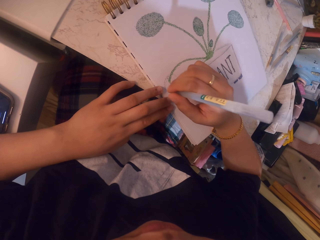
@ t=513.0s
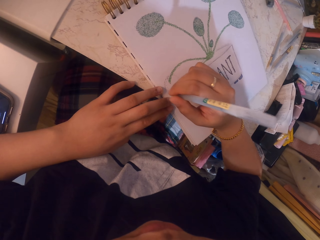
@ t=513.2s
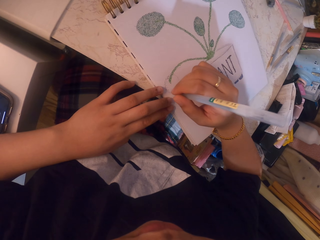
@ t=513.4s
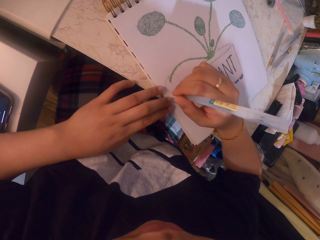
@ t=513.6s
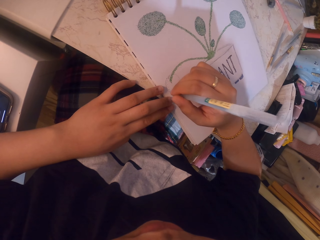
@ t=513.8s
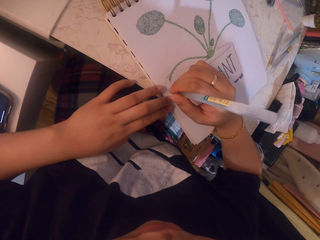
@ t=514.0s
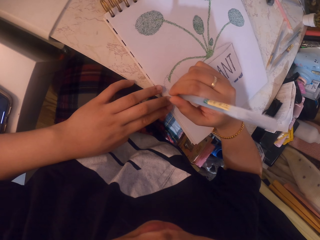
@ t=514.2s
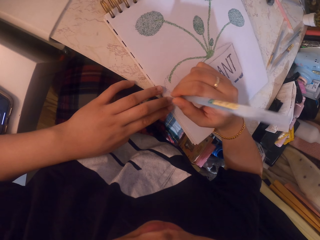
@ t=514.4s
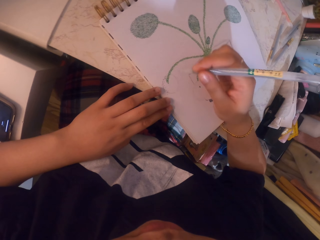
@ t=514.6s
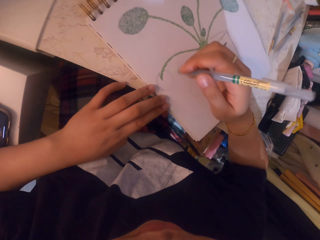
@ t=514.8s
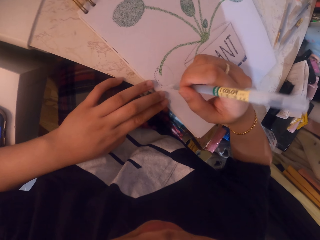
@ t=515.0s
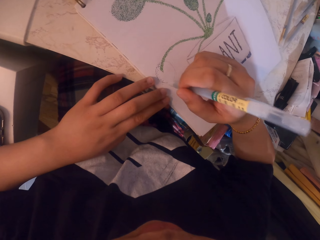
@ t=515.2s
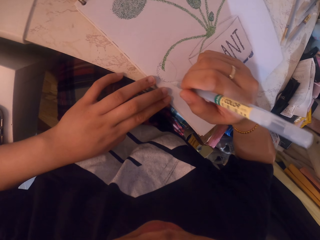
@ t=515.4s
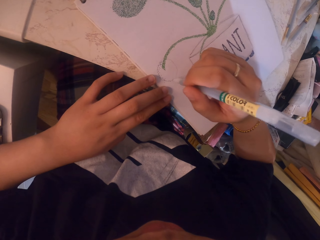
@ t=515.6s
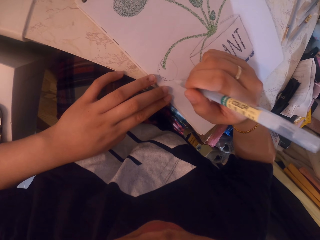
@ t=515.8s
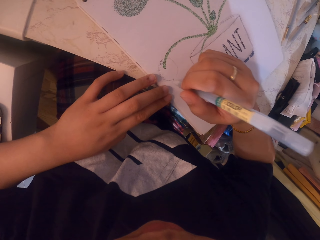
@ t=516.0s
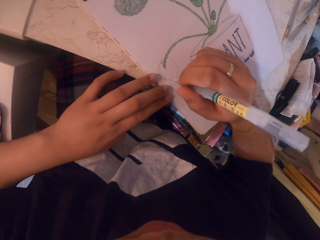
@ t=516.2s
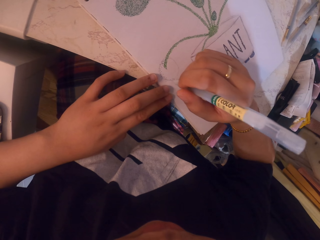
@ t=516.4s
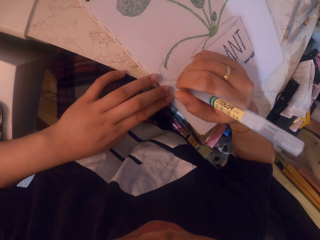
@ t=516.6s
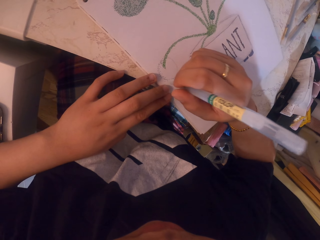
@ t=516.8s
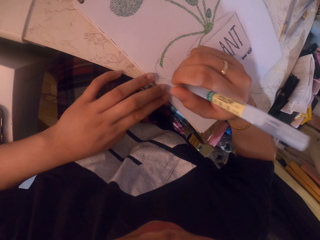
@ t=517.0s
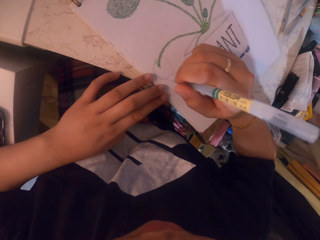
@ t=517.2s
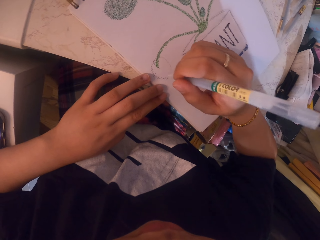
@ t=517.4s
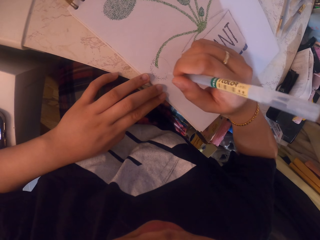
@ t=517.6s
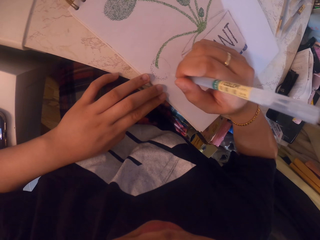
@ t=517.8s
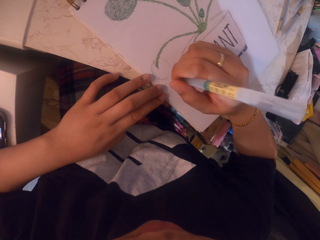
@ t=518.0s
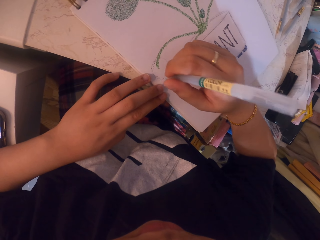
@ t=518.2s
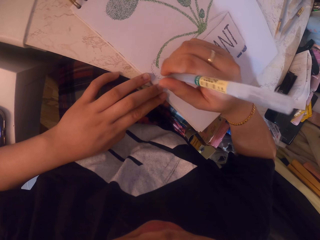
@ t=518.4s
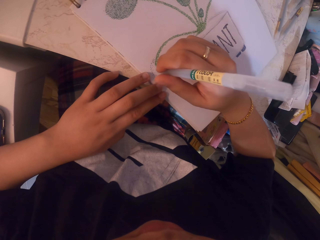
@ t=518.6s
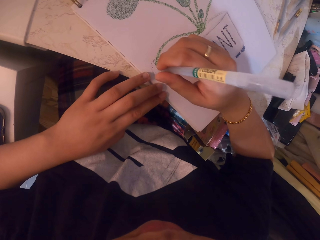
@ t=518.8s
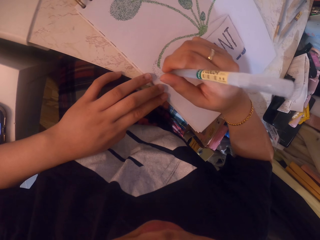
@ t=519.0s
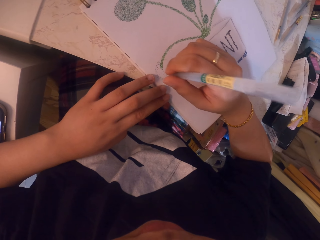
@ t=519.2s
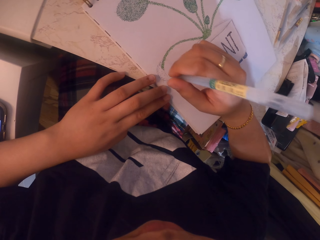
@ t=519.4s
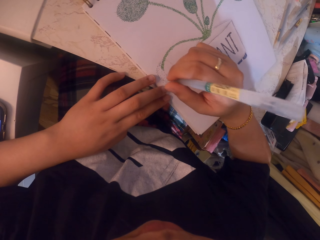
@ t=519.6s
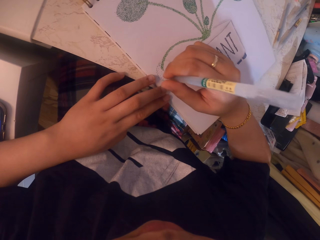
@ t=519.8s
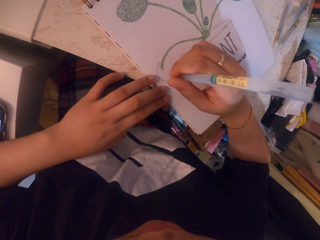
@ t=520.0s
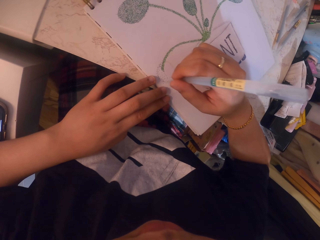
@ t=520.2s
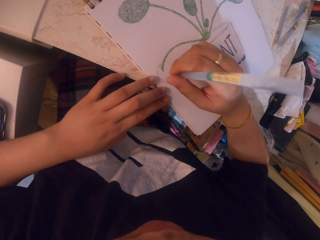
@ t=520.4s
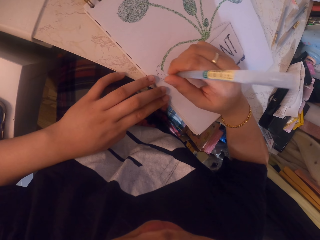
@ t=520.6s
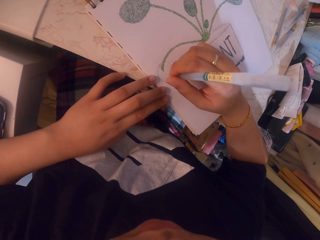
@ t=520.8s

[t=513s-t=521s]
The camera wearer stares at a picture. They color on the picture with a pen.

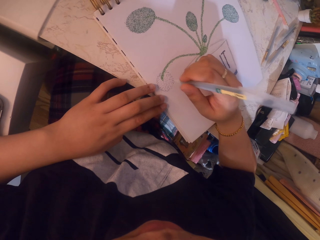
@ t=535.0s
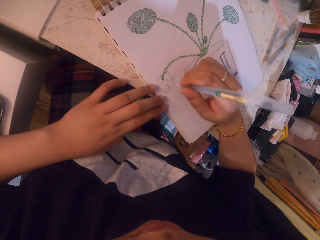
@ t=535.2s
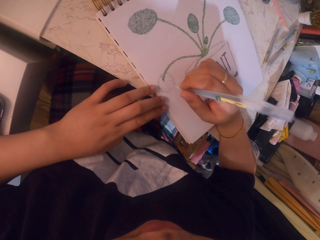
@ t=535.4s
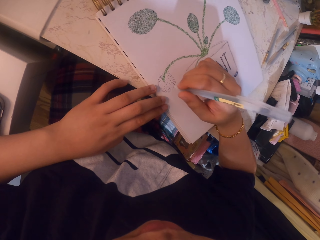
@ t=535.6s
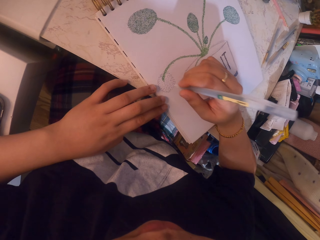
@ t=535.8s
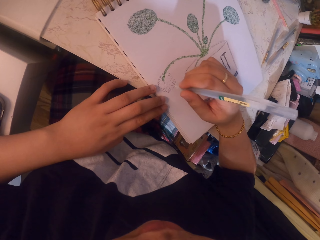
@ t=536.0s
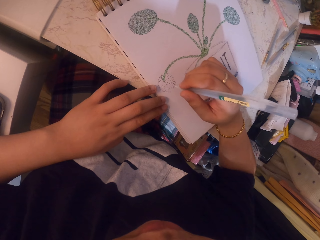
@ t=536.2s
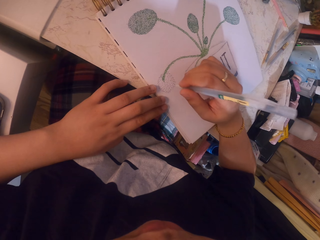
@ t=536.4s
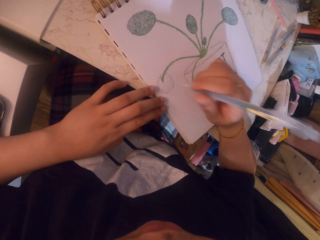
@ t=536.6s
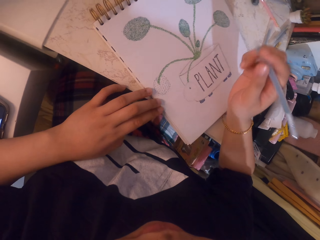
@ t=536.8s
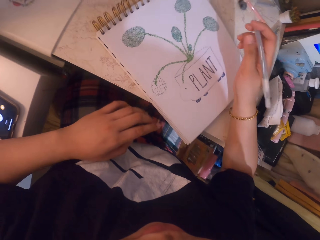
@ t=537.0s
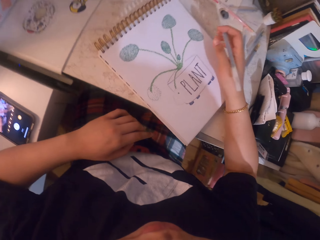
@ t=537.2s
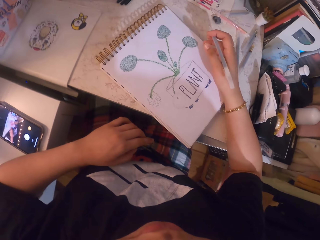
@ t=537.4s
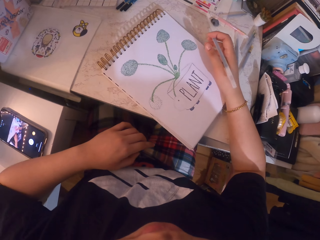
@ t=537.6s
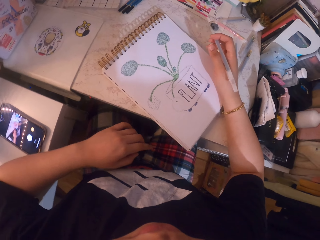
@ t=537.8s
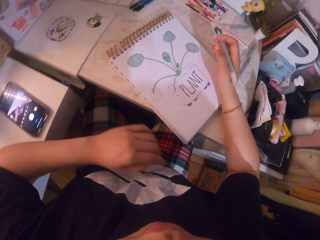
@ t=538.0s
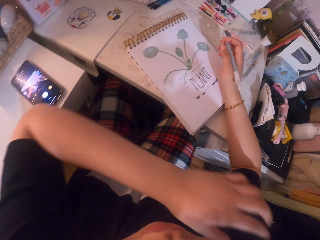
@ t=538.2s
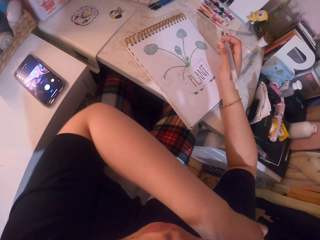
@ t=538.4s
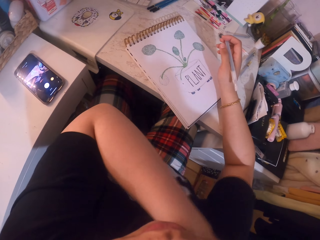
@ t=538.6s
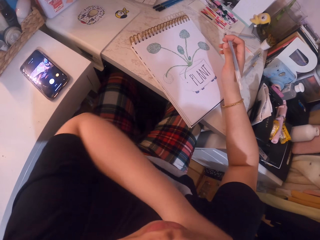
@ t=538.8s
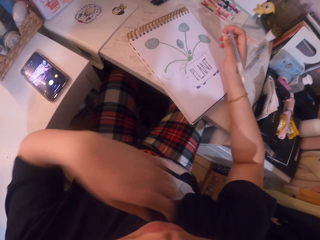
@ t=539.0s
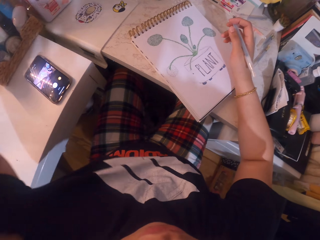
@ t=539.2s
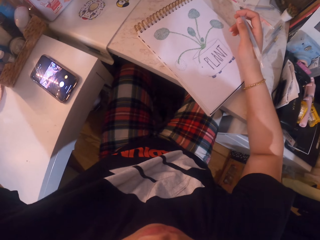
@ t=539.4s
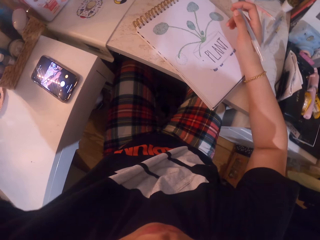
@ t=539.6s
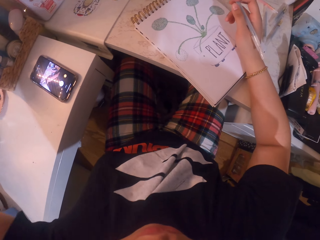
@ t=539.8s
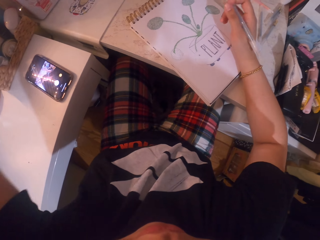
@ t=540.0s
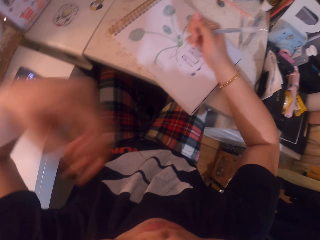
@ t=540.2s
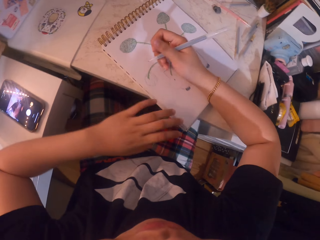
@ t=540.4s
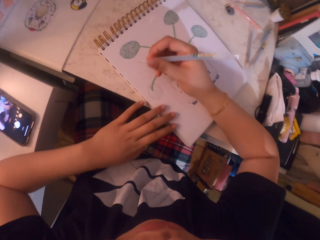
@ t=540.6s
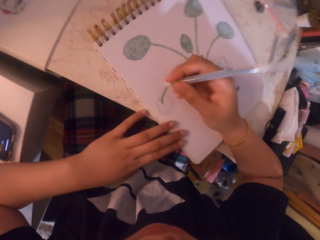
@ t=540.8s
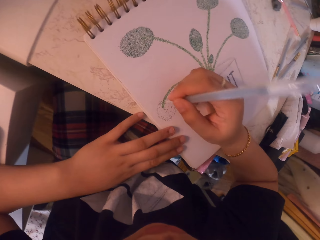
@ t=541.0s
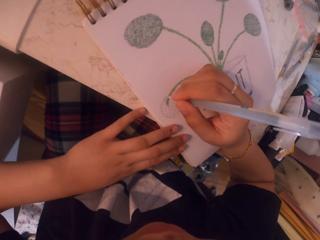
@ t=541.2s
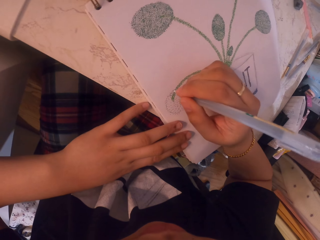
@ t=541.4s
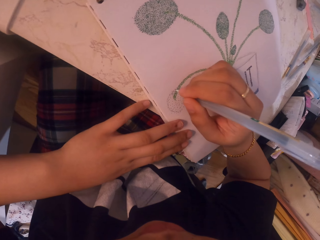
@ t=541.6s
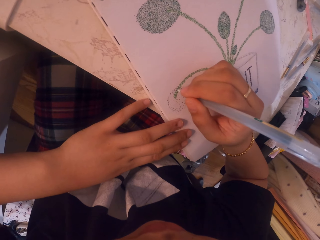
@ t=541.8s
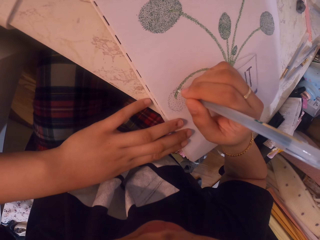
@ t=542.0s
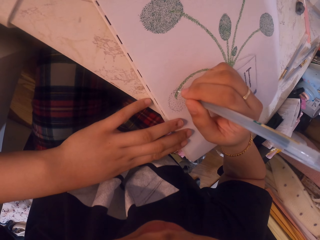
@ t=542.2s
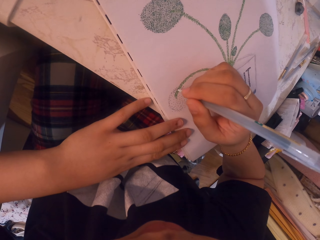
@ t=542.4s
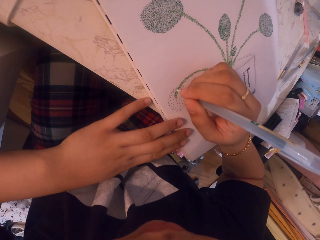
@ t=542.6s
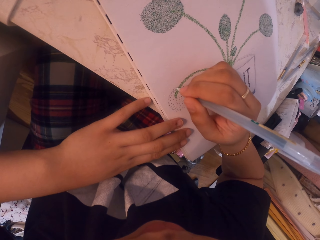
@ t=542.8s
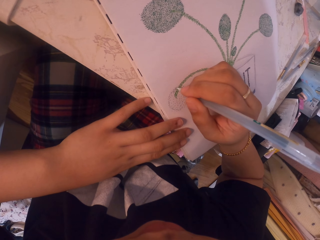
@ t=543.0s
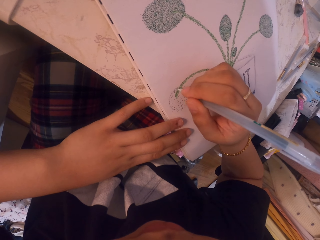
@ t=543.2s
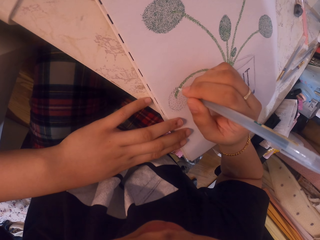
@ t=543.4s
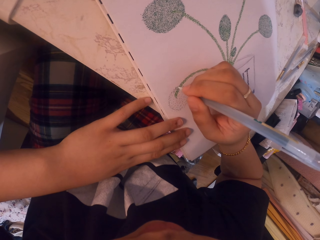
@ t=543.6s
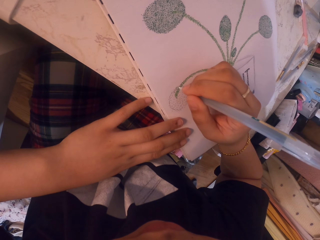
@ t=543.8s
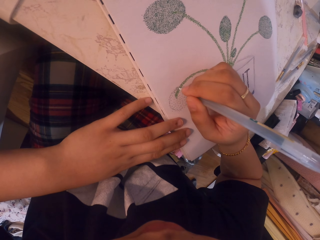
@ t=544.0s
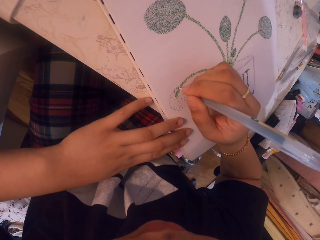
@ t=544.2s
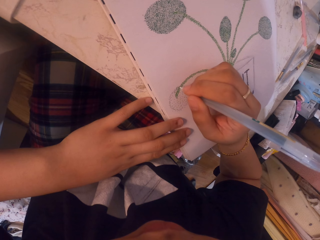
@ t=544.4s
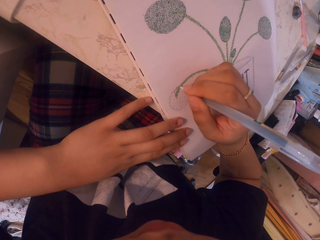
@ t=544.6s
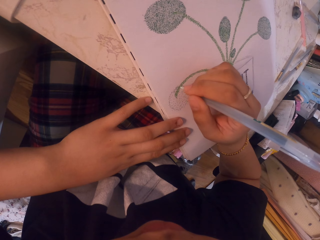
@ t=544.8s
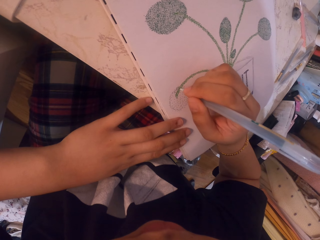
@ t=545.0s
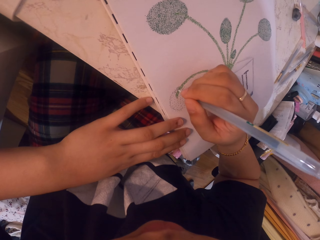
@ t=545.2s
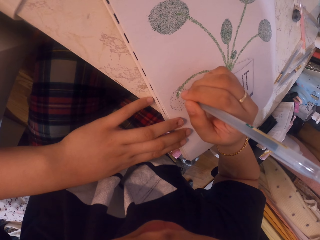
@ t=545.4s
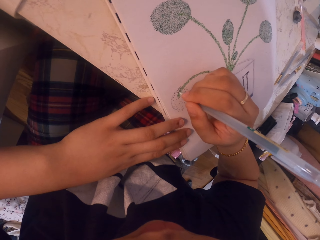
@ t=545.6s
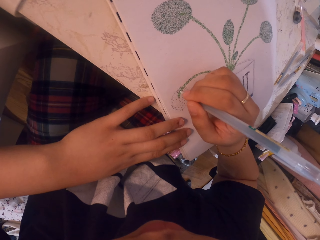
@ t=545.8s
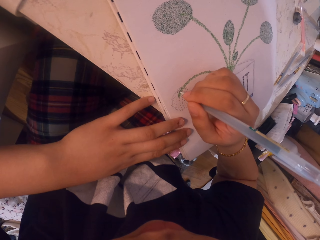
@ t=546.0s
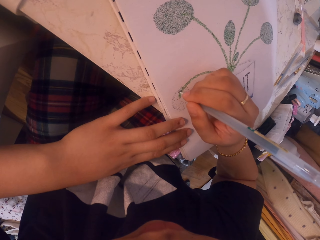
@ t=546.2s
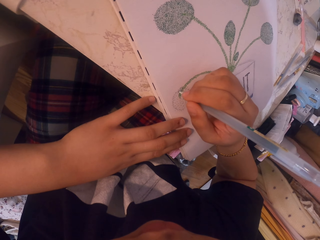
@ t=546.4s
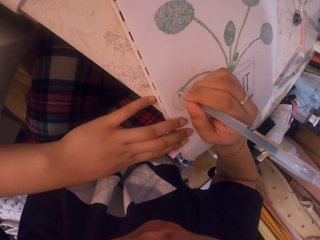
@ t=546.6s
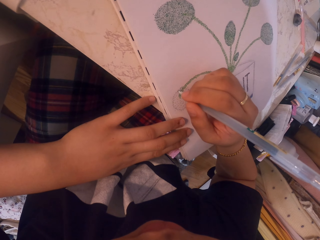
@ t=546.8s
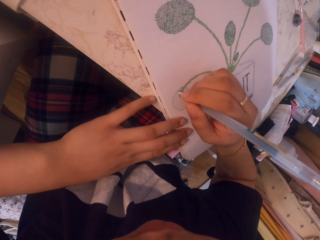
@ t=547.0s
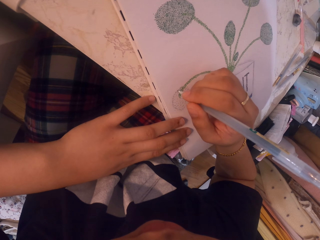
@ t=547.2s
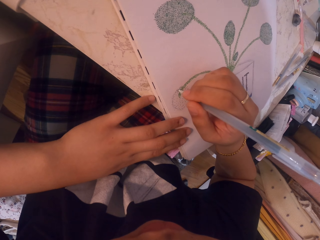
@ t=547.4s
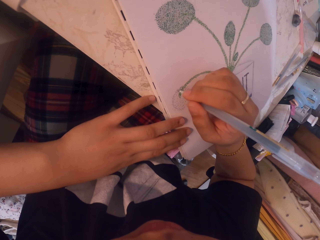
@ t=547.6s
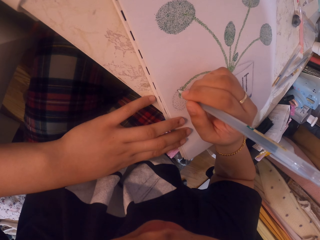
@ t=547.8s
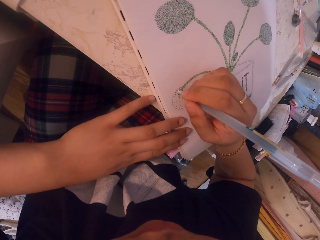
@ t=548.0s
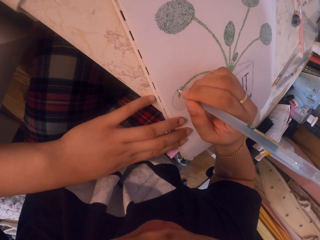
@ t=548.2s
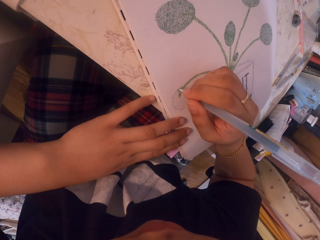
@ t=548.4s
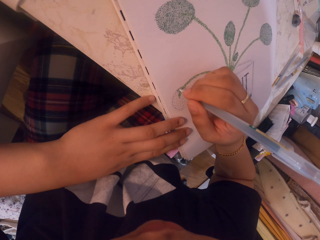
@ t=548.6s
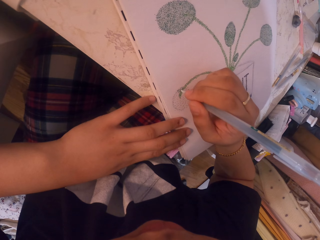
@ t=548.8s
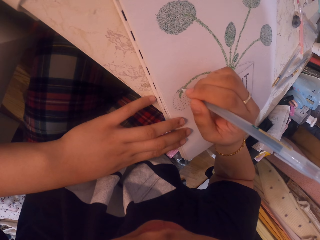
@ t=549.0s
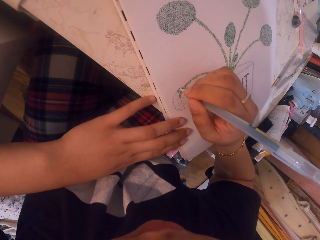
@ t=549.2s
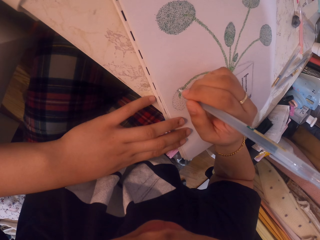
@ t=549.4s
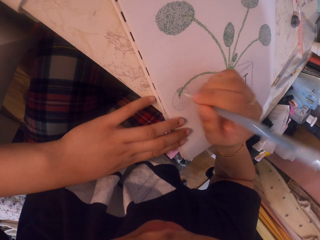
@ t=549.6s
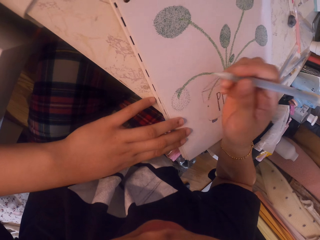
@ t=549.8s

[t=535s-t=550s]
The camera wearer stares at a picture. He aligns his cloth. He colors on the picture with a pen.
